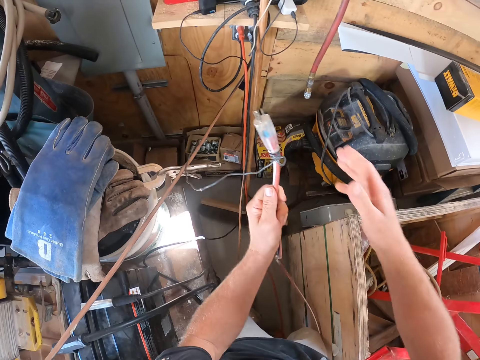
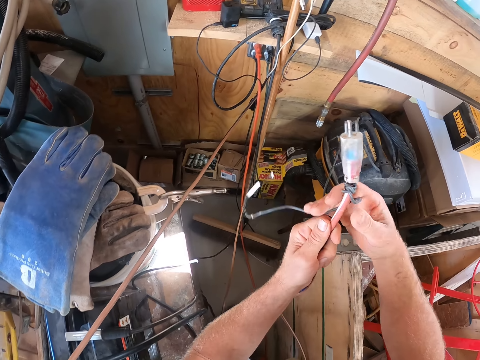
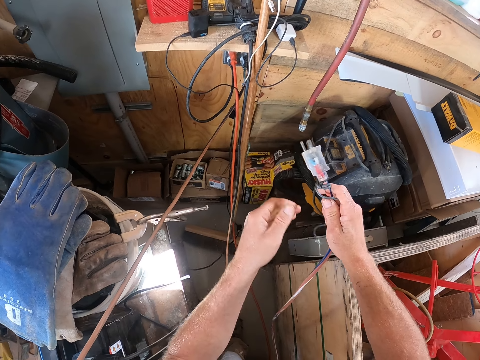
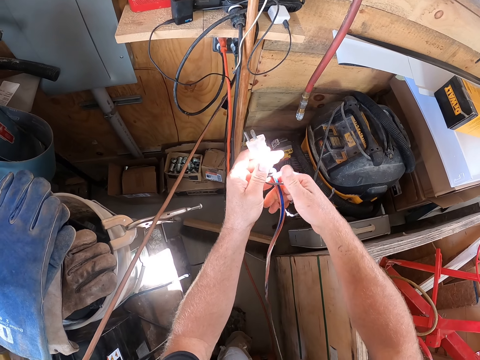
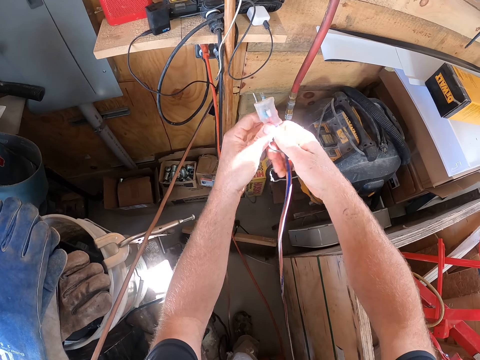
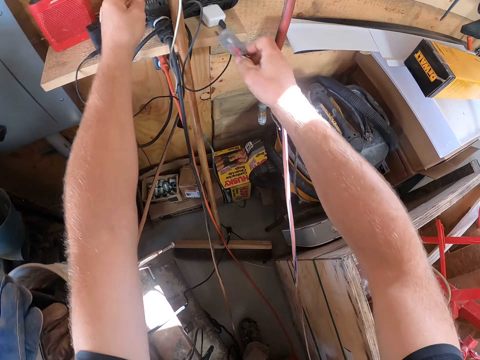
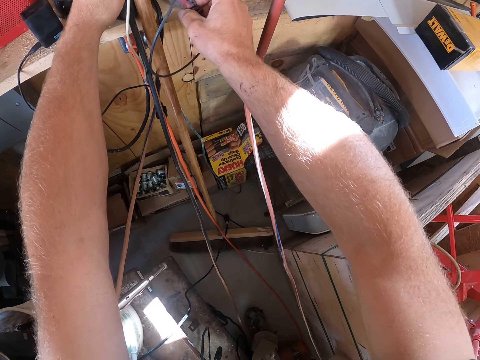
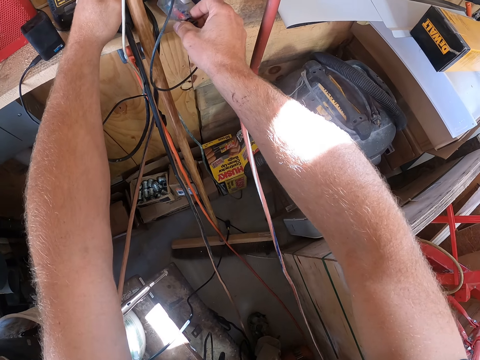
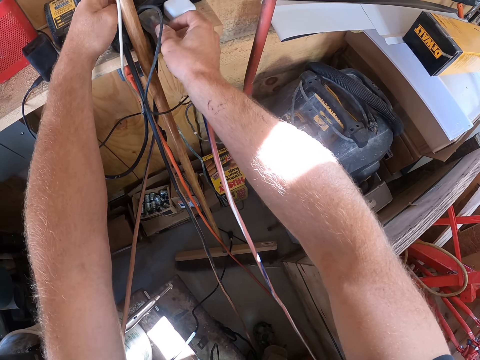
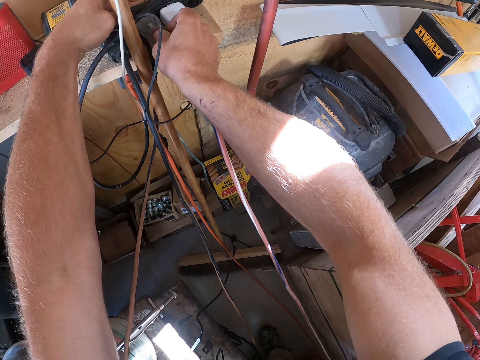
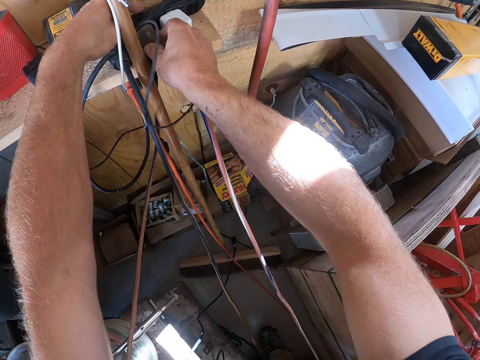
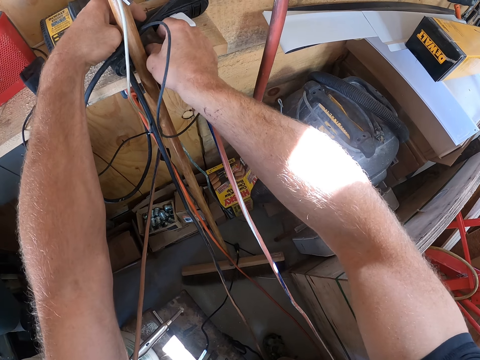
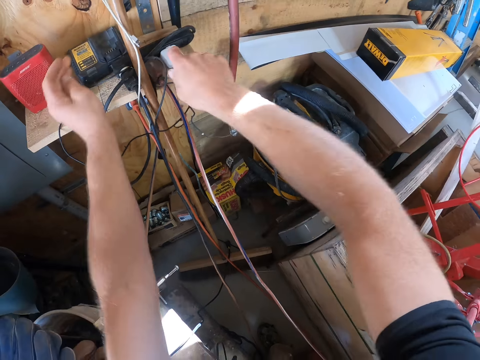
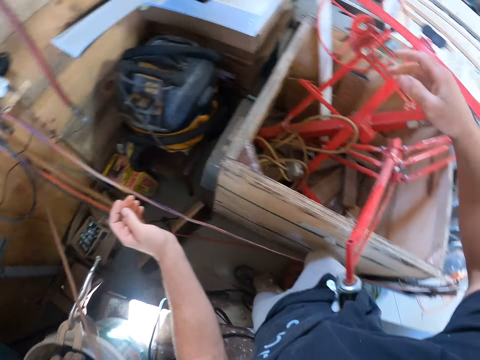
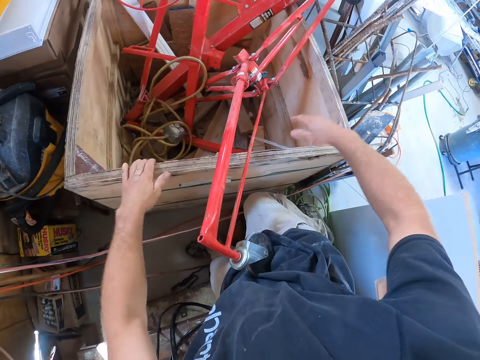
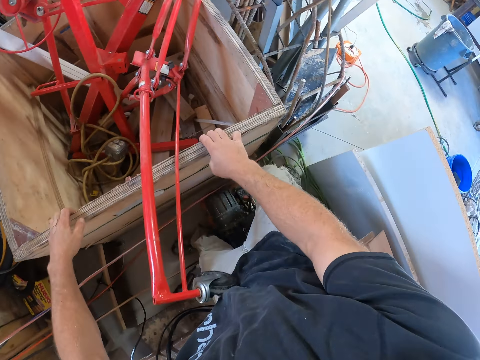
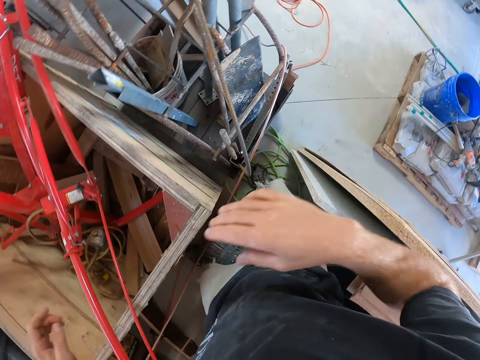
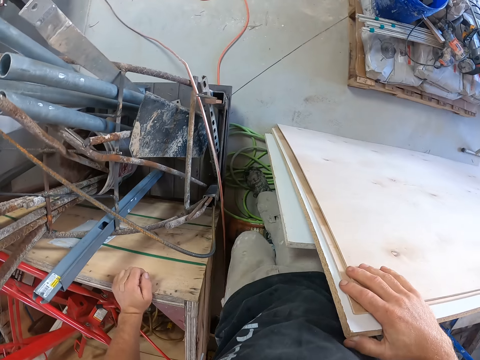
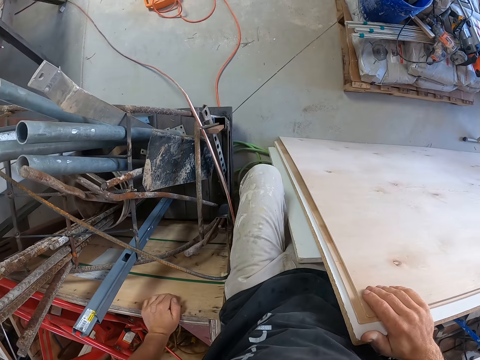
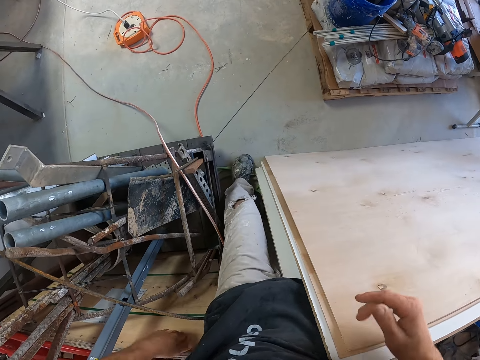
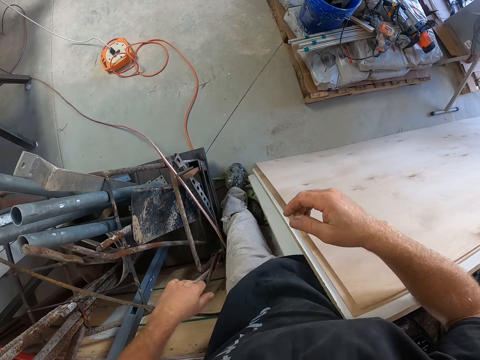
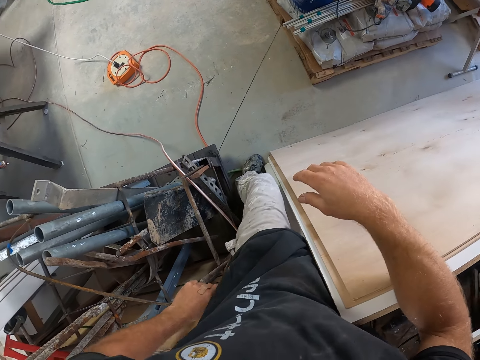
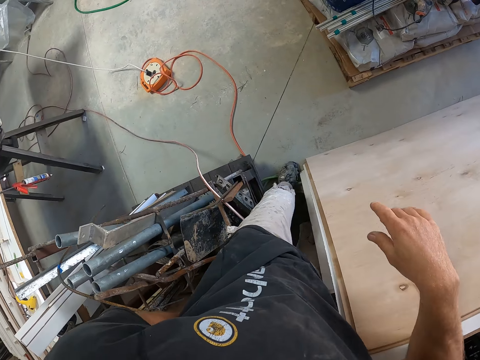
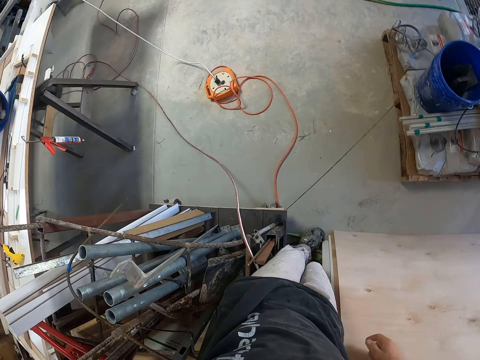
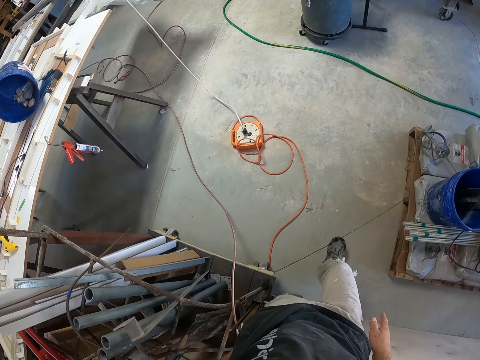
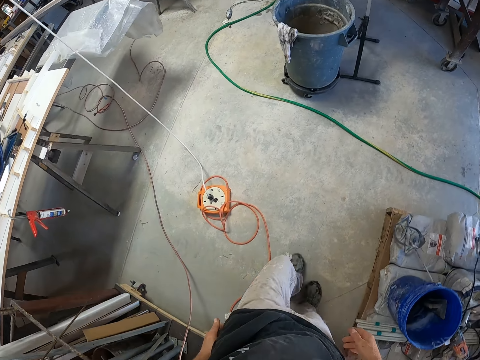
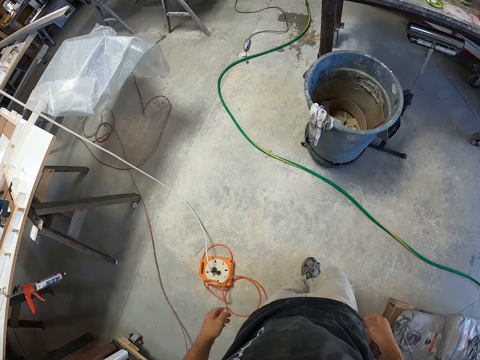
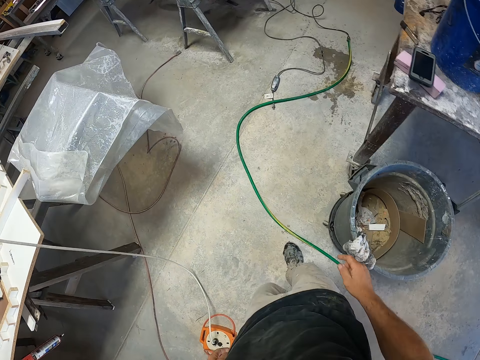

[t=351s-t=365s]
The camera wearer inserts the cable into the electricity outlet. They turn around and walk around in the garage.

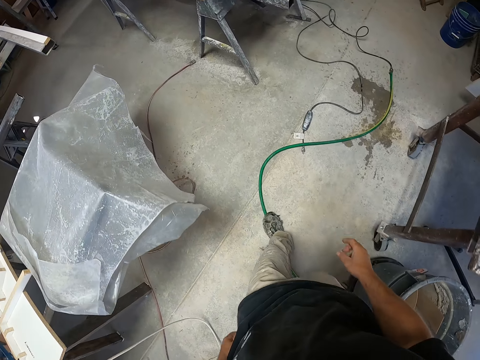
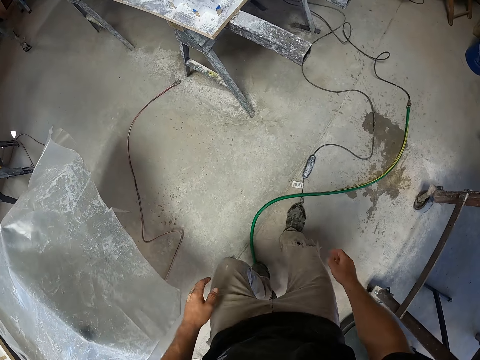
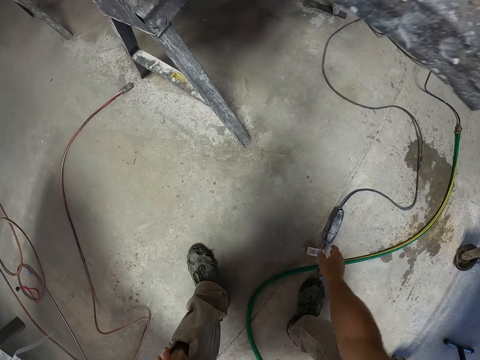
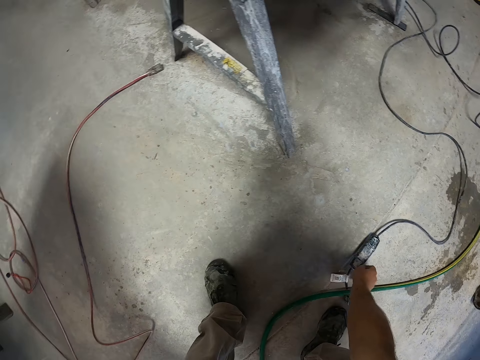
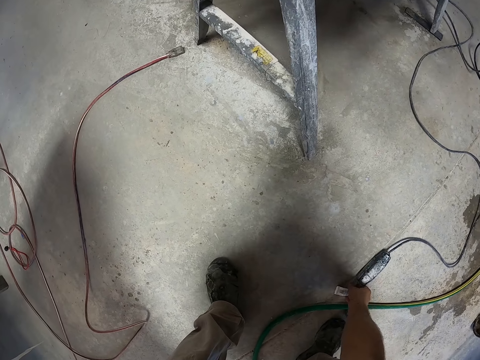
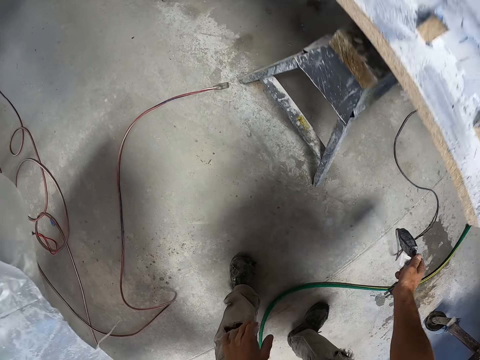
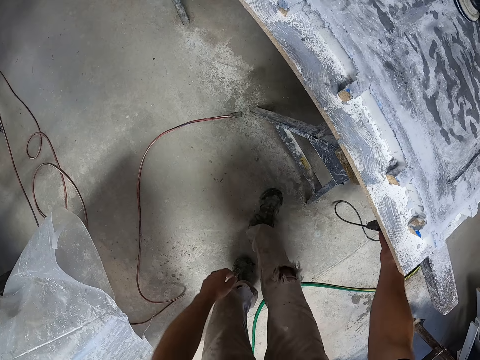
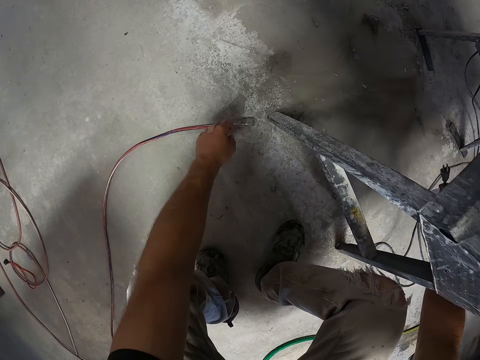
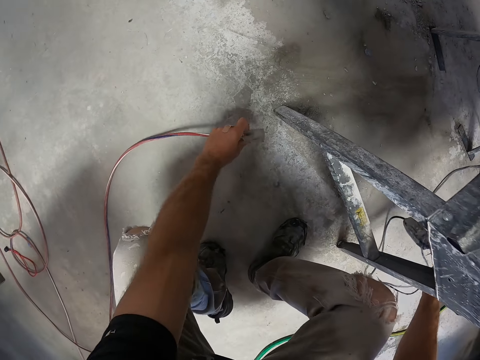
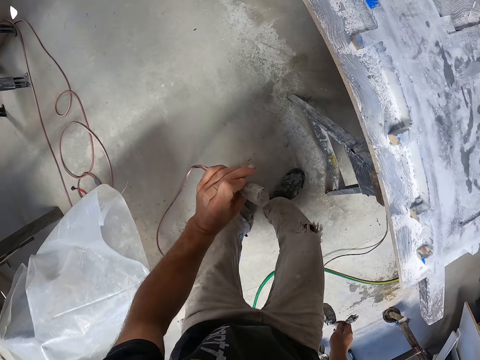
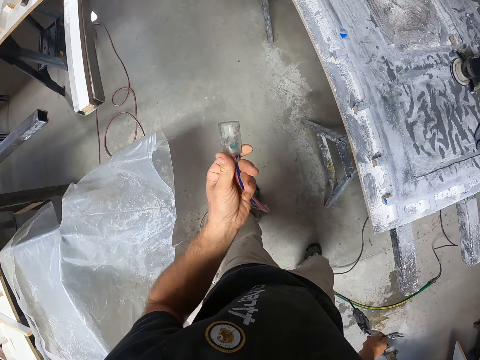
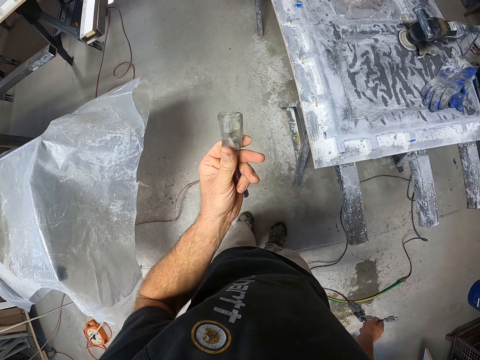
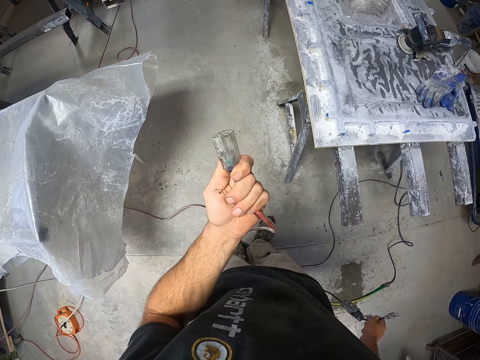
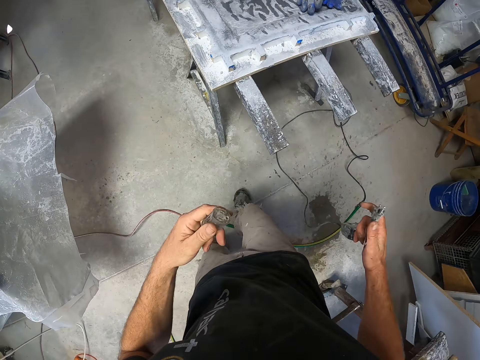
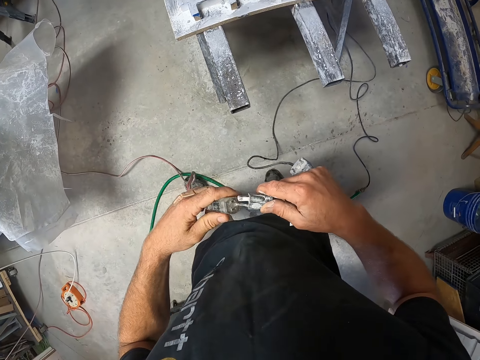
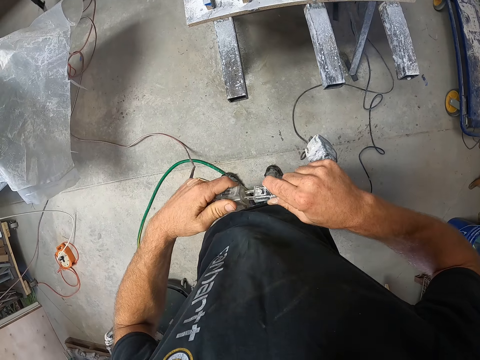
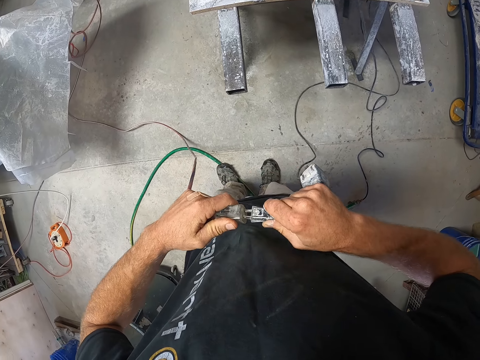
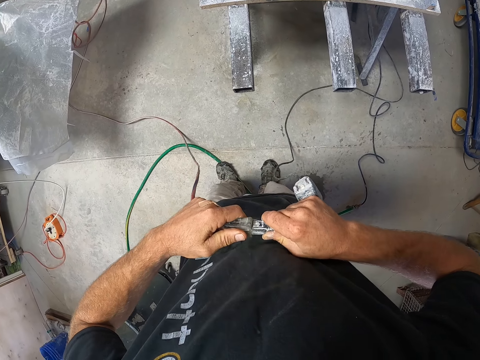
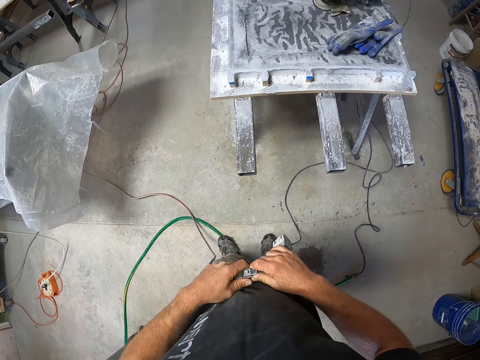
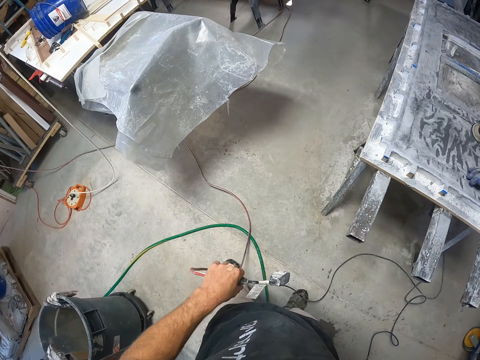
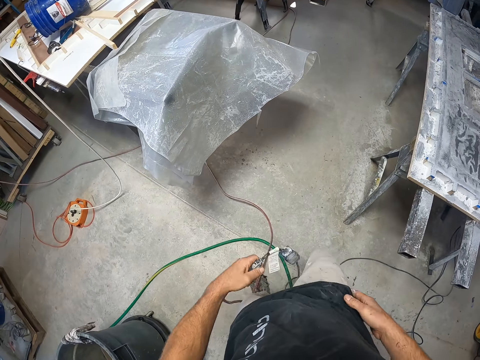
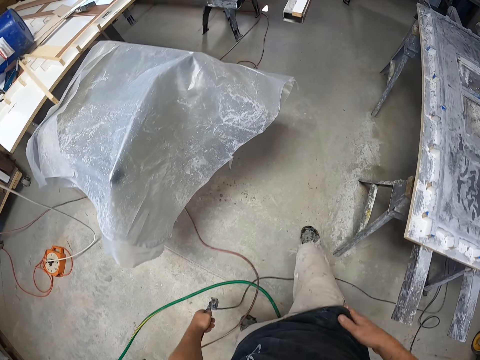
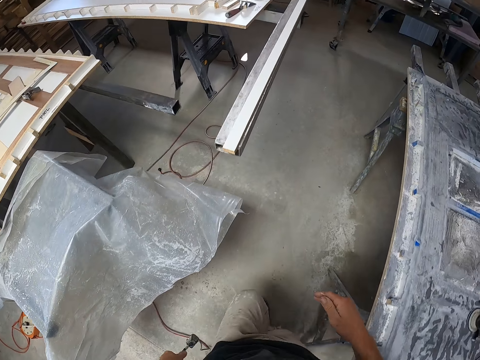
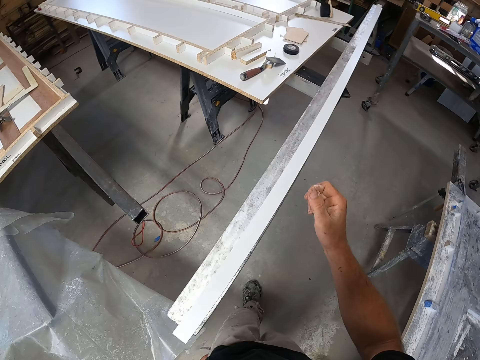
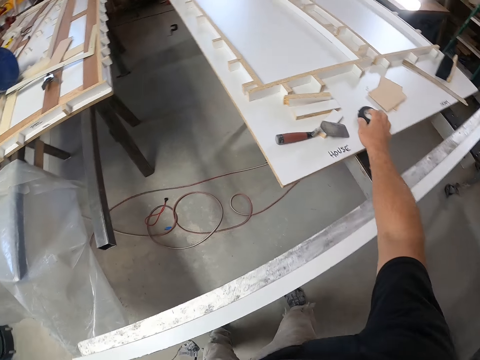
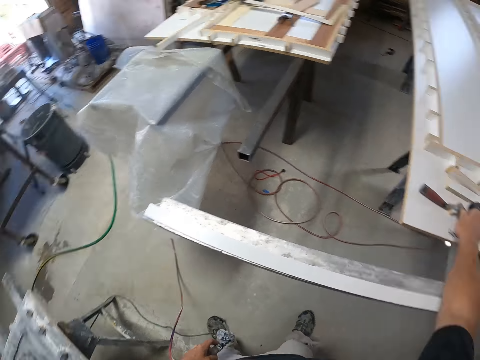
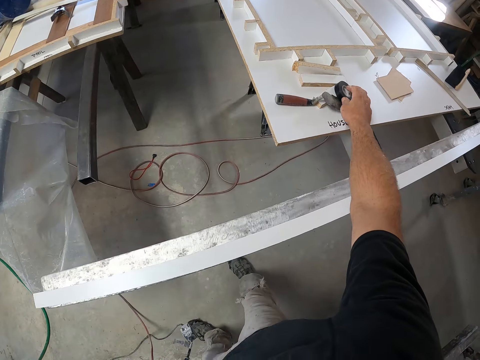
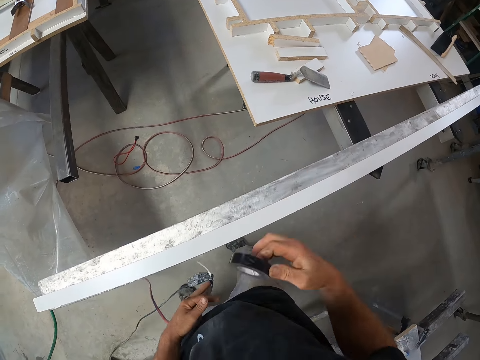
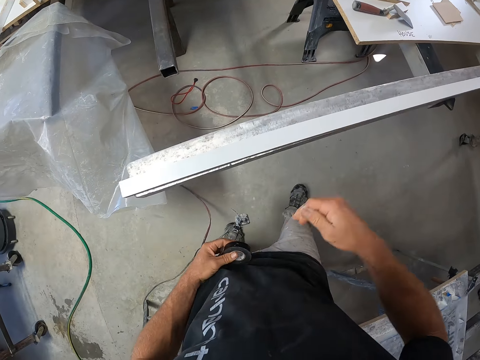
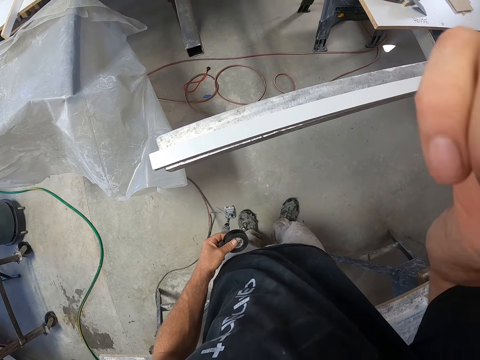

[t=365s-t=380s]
The camera wearer picks up a plug from the floor. They pick up a socket from the floor. They fix the plug into the socket. They walk around in the garage. They pick up the duct tape from a board.
